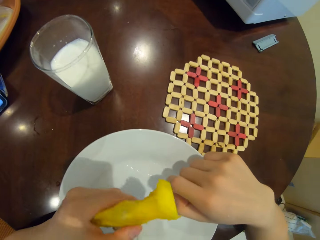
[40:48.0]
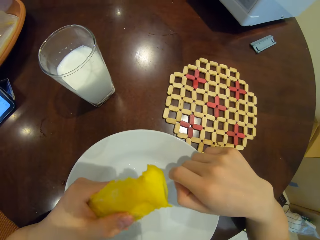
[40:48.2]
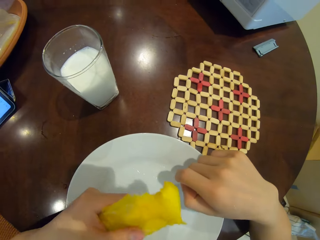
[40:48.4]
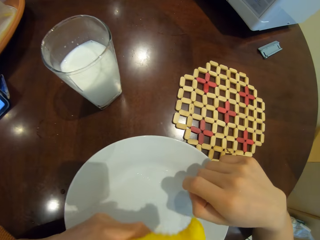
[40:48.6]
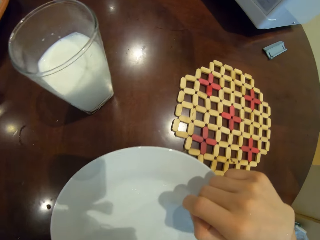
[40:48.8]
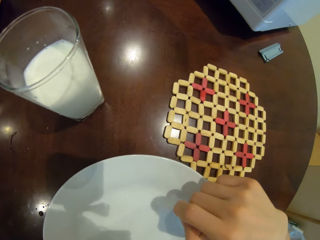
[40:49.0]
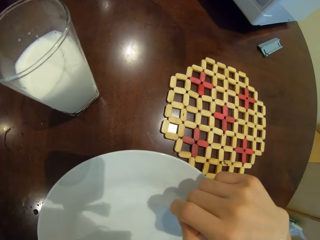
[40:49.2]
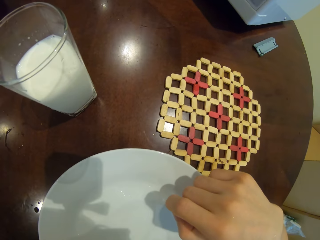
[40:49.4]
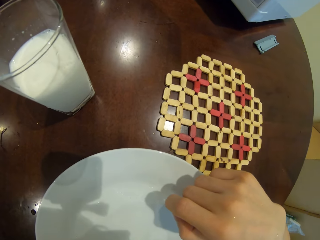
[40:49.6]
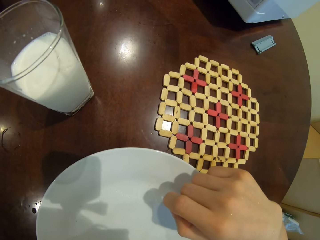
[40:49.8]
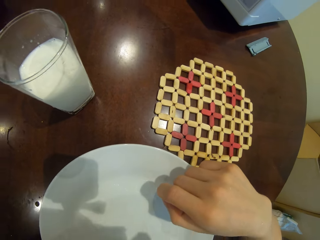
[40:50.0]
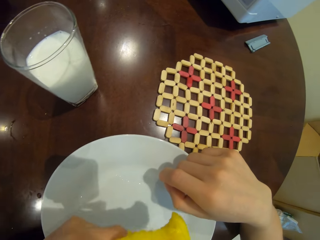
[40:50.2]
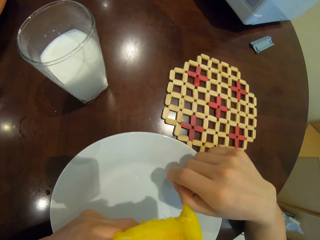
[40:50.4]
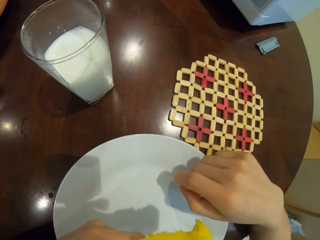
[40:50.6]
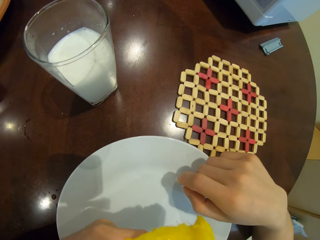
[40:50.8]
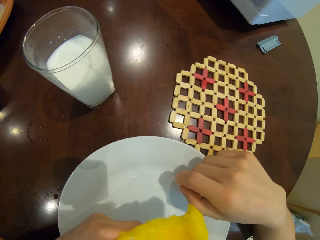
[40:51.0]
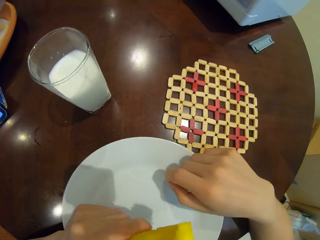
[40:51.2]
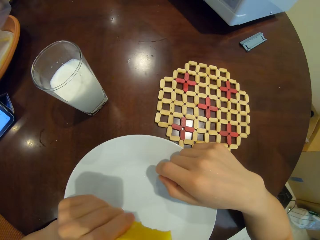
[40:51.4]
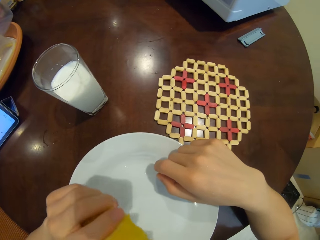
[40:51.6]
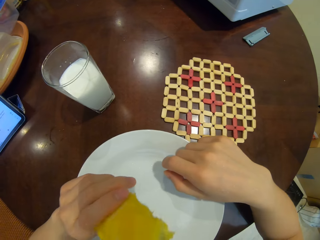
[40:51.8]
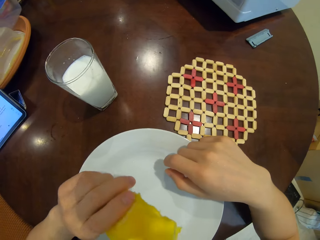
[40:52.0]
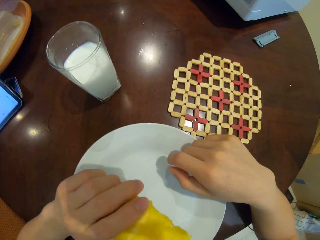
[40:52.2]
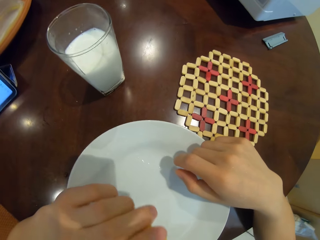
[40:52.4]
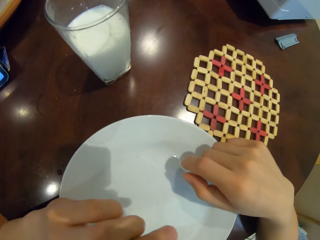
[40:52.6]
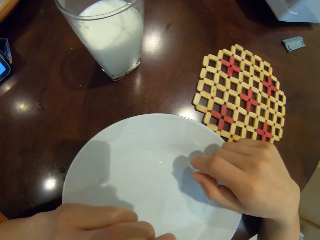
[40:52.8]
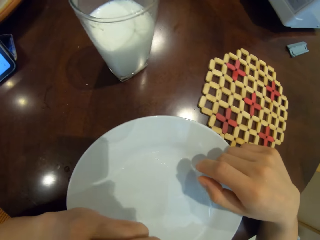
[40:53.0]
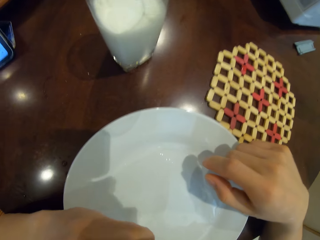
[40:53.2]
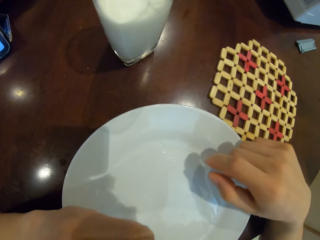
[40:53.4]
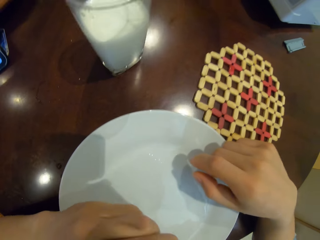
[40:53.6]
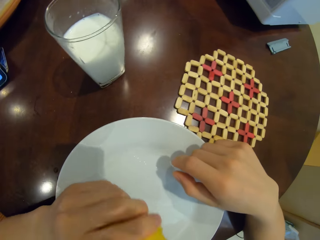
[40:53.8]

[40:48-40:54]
The camera wearer holds a mango with a hand. They eat the mango.

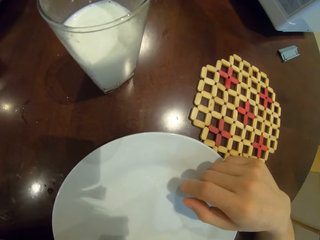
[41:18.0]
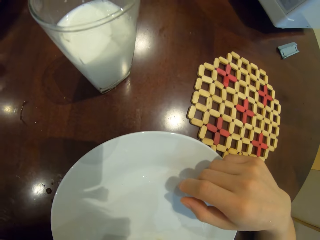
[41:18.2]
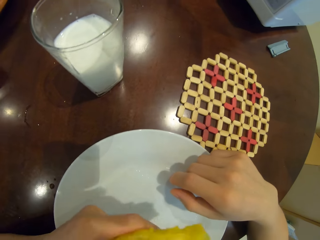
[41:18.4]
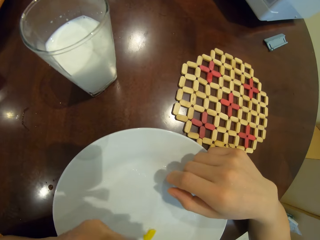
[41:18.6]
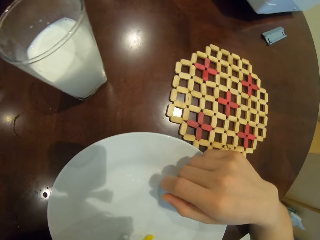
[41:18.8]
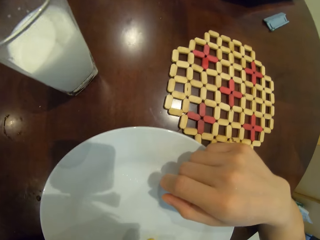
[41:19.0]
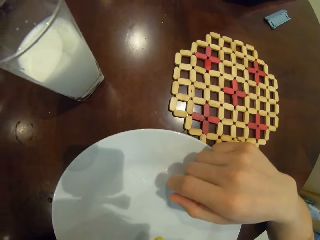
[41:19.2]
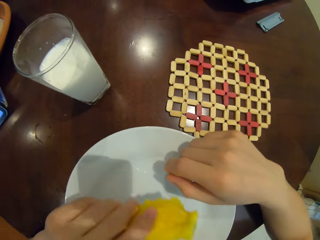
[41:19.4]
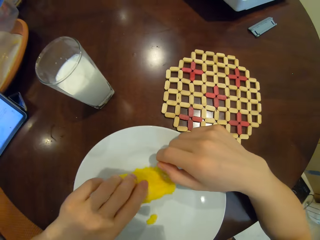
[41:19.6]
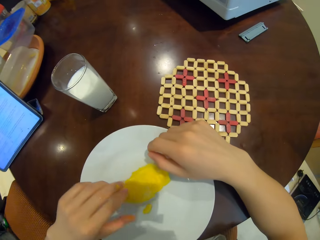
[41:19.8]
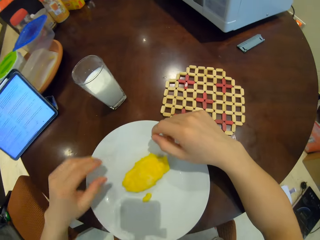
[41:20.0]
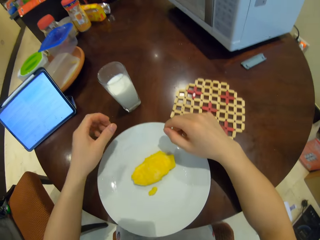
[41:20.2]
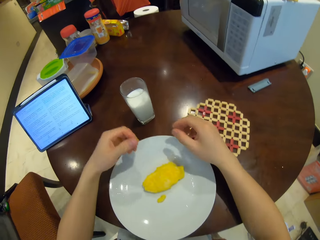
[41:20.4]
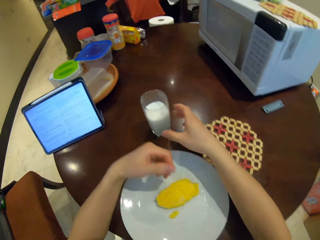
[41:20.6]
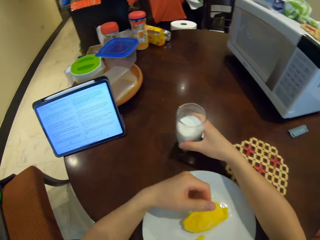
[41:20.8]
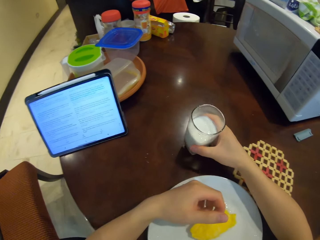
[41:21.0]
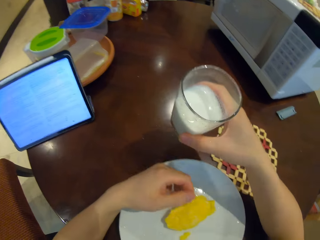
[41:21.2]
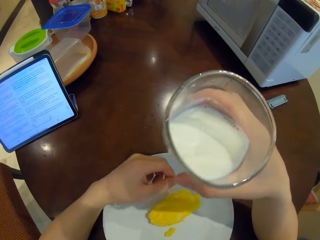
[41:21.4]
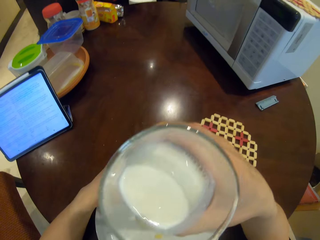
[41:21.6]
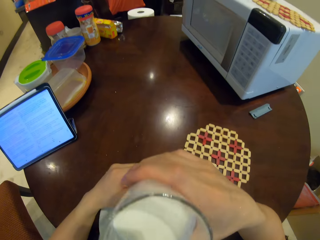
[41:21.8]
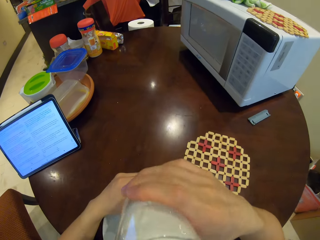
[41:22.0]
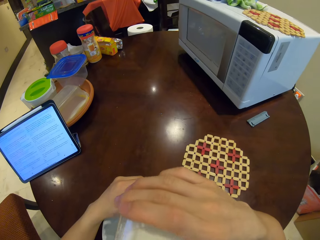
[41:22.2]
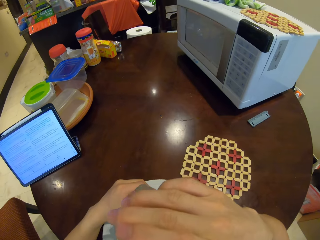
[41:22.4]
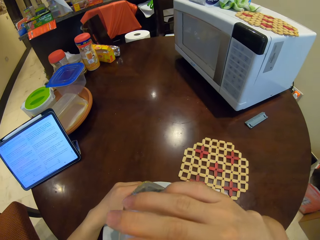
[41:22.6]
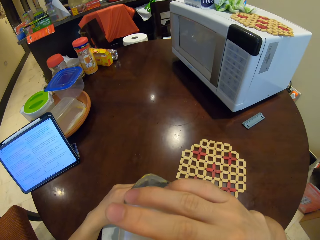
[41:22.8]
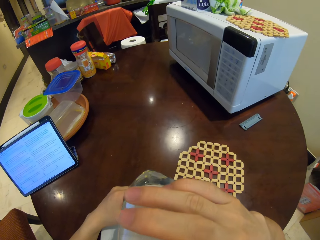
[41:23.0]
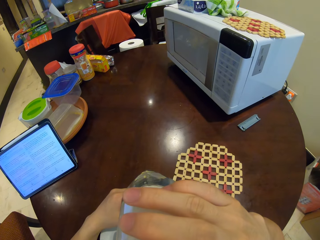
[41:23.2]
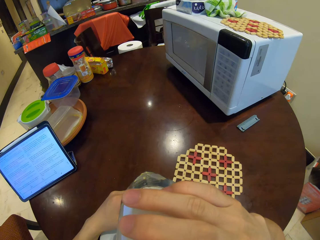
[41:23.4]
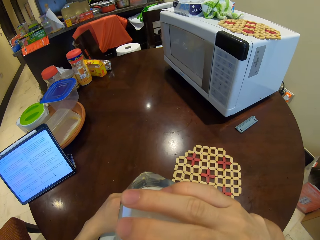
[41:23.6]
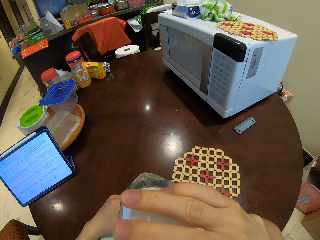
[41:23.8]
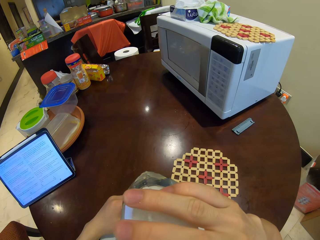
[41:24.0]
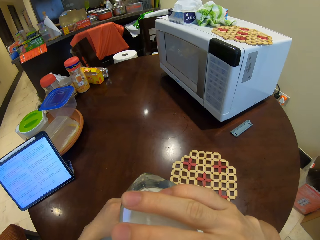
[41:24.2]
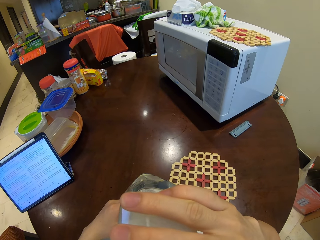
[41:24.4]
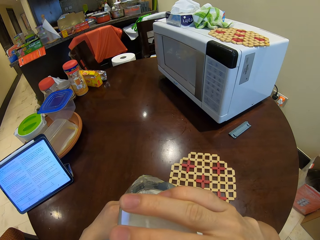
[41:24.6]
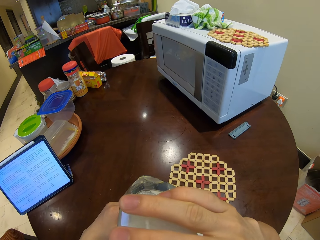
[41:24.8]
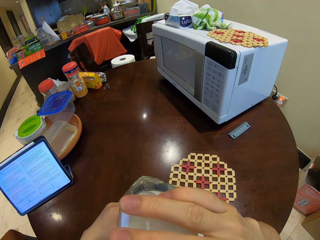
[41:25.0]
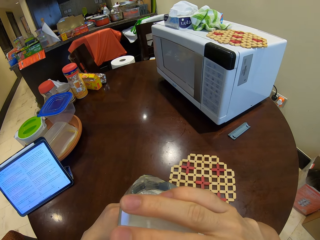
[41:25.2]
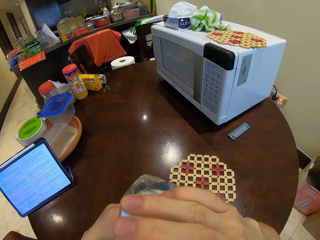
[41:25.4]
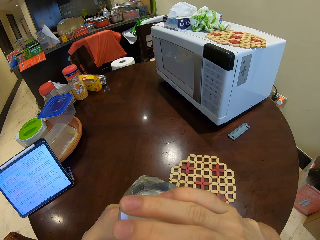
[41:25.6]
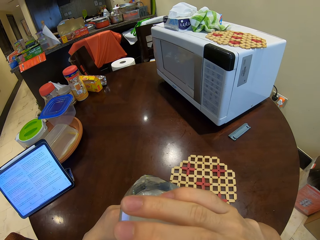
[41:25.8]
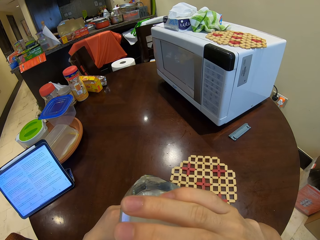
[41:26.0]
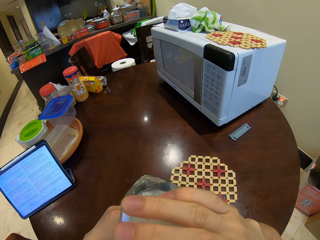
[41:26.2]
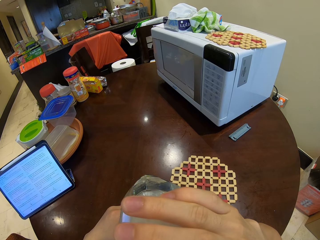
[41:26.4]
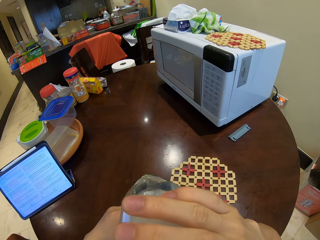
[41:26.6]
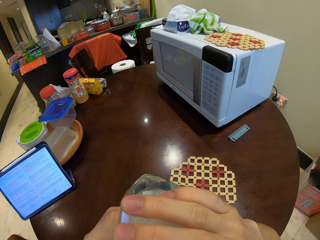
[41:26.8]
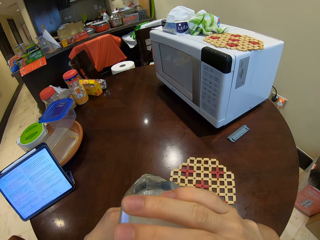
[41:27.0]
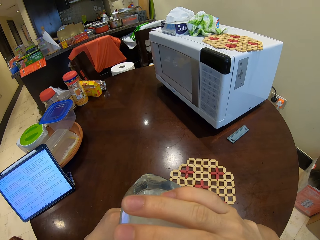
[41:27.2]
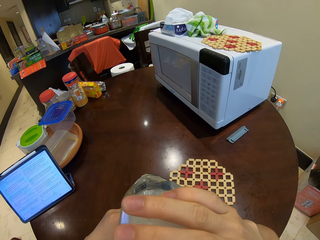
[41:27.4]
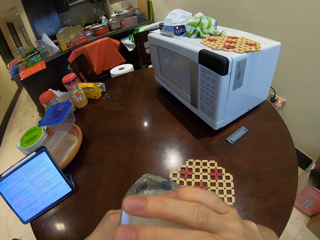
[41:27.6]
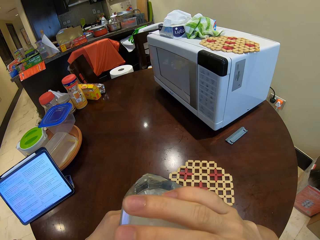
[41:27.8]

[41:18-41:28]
The camera wearer puts down a mango seed on a plate. They pick up the glass of milk. They drink milk from the glass.

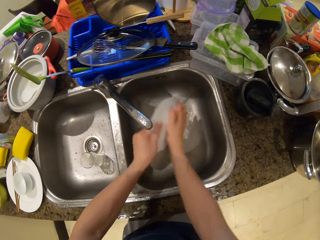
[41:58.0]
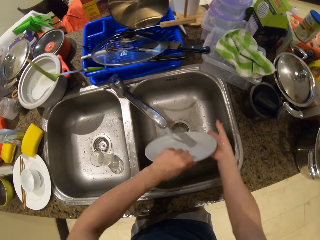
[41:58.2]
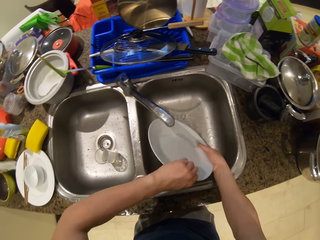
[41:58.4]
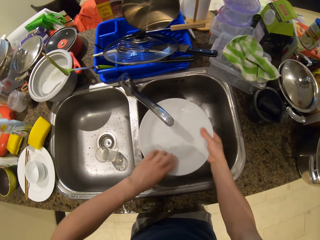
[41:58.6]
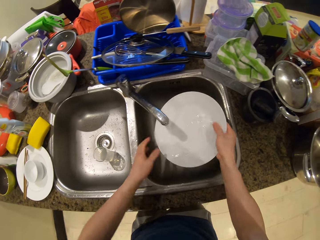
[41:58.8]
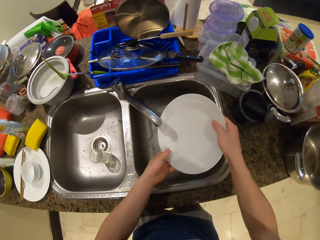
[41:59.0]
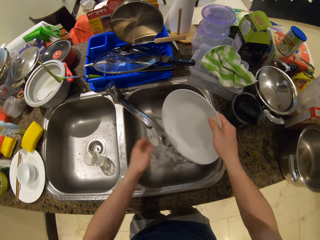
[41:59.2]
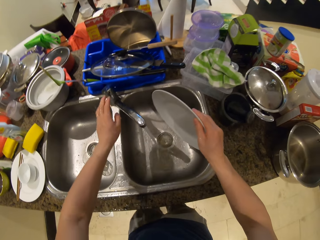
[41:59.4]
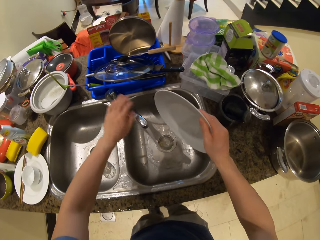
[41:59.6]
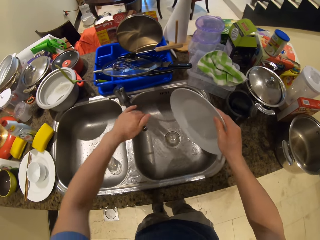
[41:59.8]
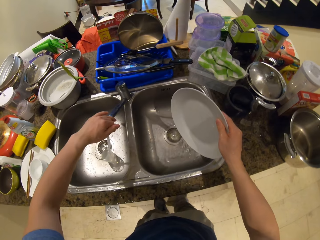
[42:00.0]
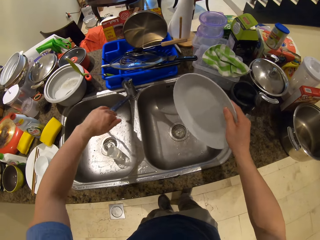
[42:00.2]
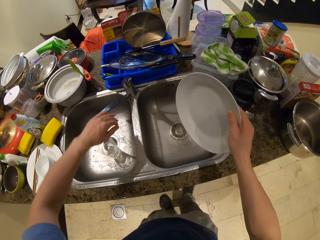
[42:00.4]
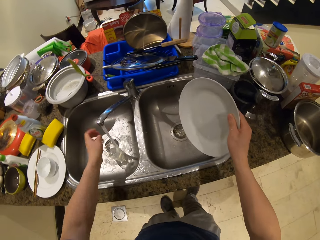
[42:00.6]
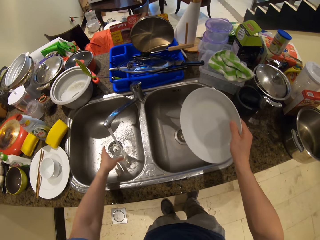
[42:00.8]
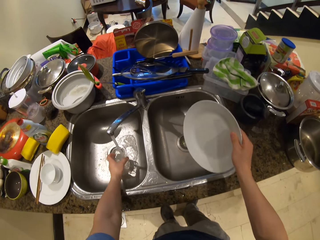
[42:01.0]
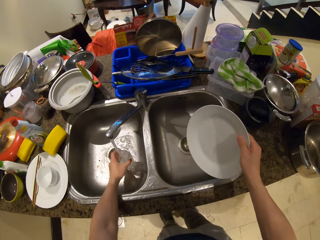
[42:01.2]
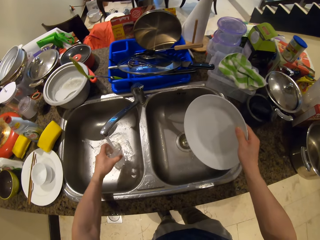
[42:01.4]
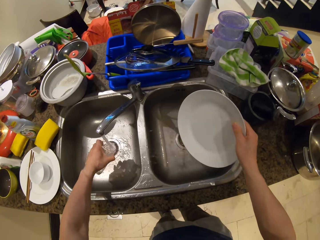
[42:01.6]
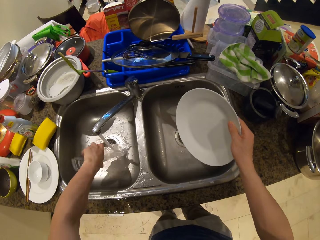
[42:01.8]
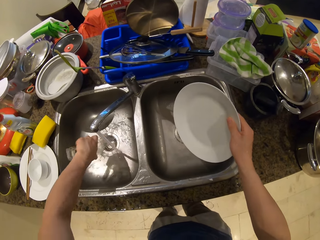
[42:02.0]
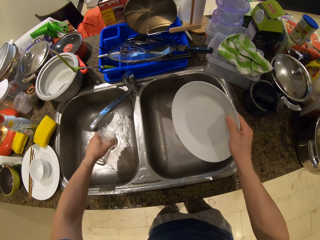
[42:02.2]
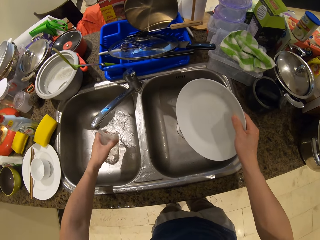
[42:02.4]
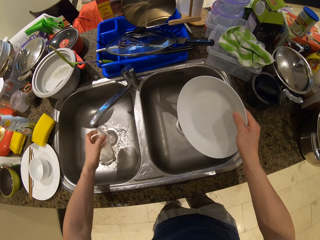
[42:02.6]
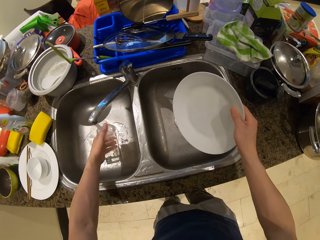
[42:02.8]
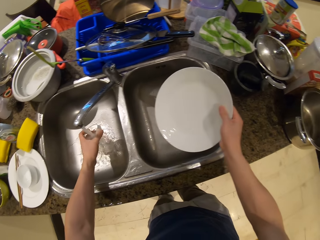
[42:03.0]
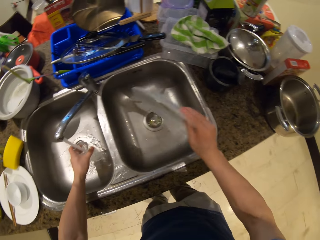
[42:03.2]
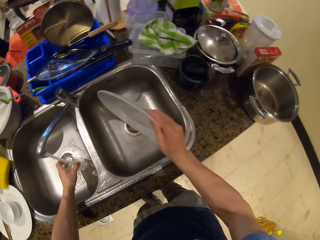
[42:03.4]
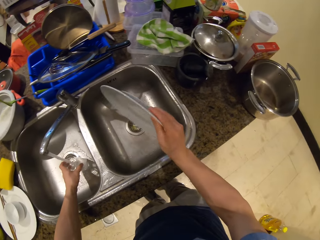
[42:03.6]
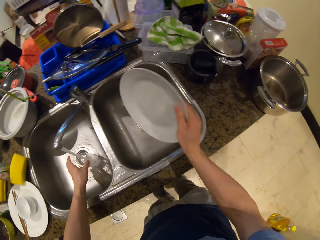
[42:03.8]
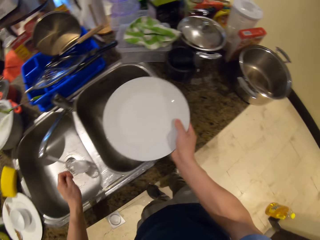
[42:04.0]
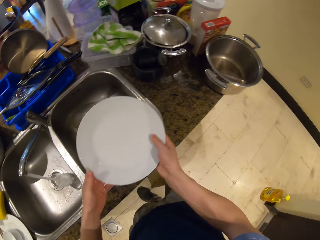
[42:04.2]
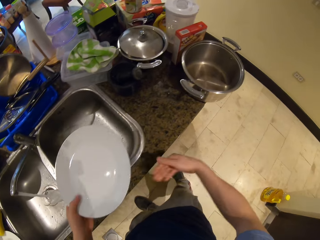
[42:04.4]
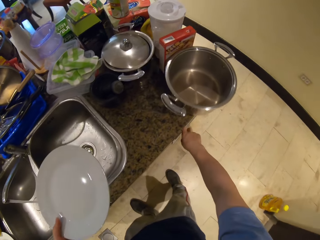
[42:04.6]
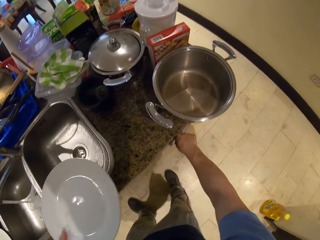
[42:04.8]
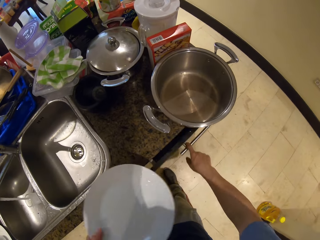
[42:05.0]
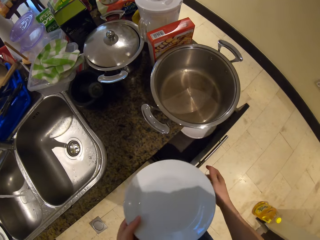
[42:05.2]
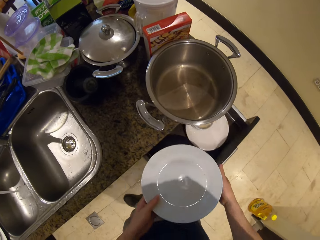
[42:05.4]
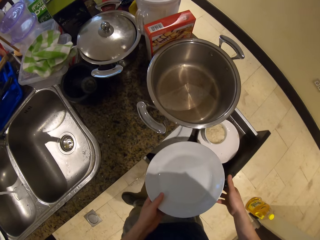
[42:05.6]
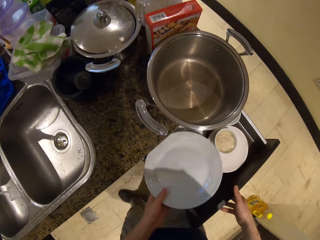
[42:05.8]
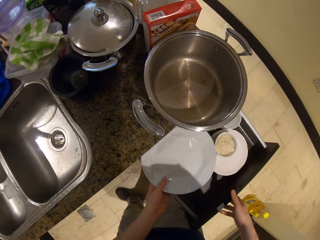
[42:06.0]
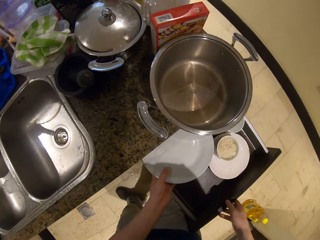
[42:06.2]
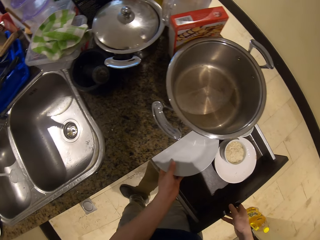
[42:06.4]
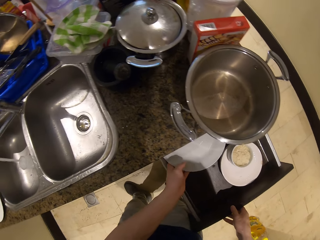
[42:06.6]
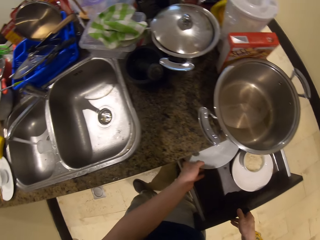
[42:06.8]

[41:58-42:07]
The camera wearer moves the nozzle to the left. He picks up a glass and rinses the glass with water. He puts down the glass. He places a plate in his left hand. He opens a drawer. He places the plate in the drawer.
